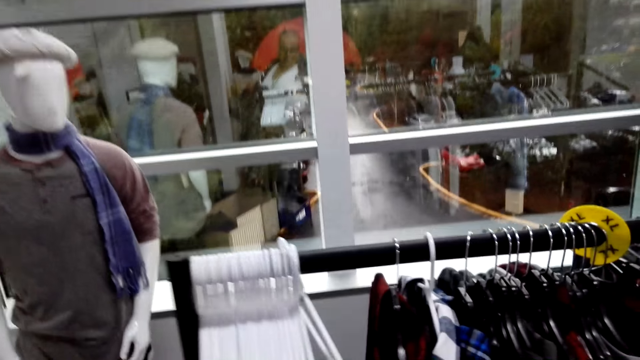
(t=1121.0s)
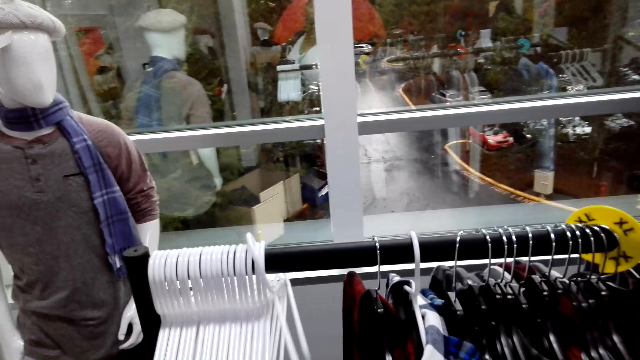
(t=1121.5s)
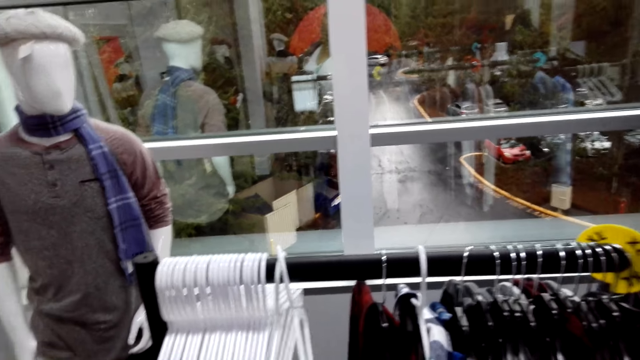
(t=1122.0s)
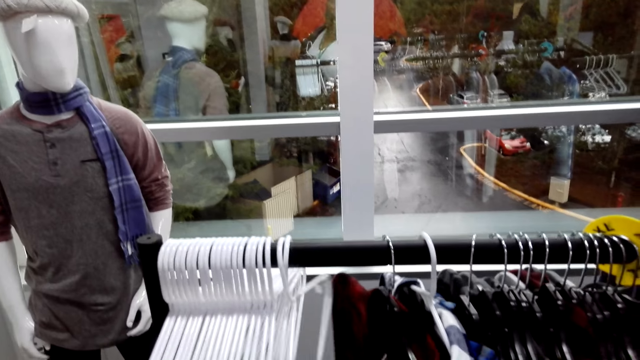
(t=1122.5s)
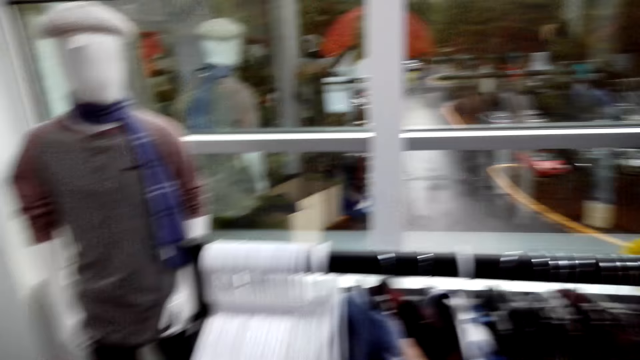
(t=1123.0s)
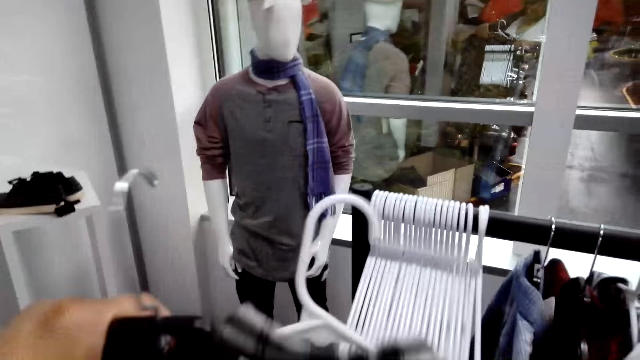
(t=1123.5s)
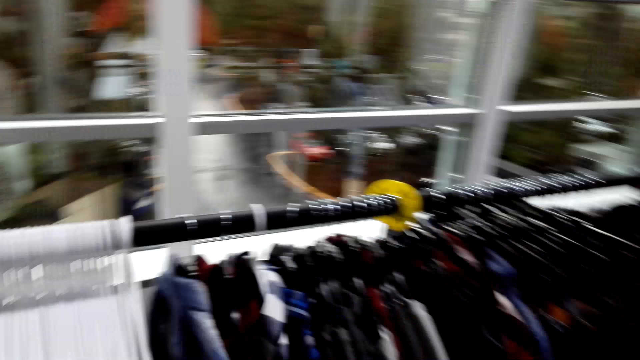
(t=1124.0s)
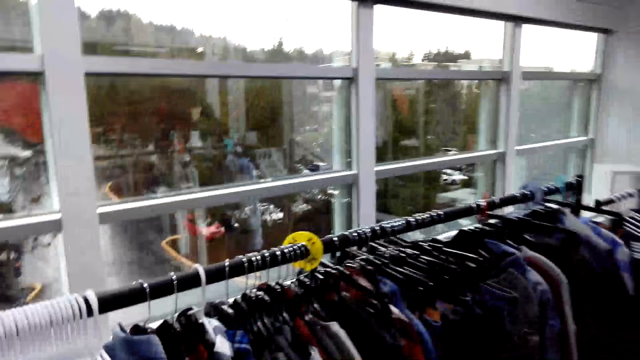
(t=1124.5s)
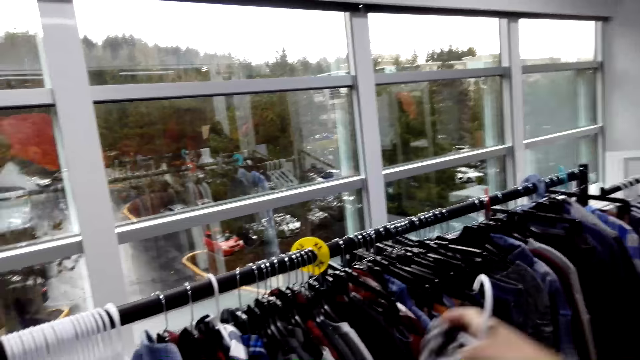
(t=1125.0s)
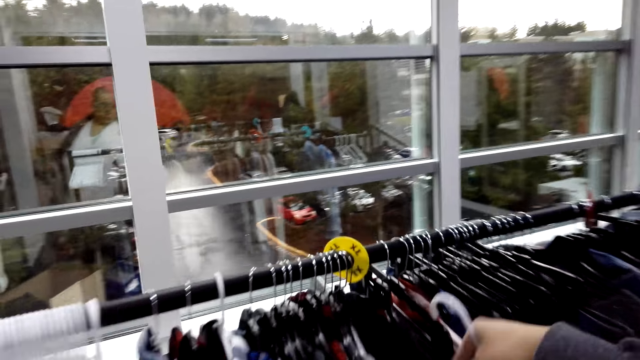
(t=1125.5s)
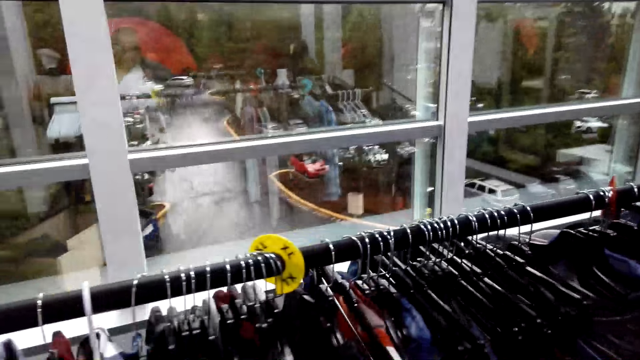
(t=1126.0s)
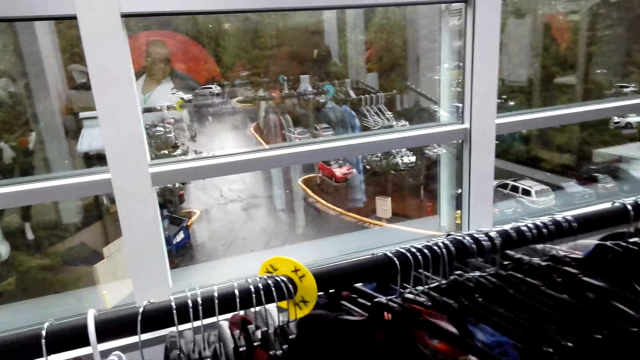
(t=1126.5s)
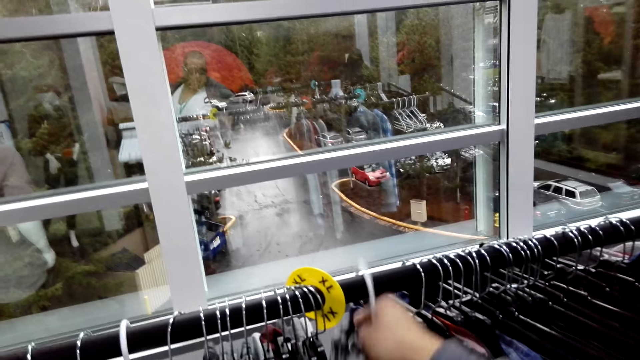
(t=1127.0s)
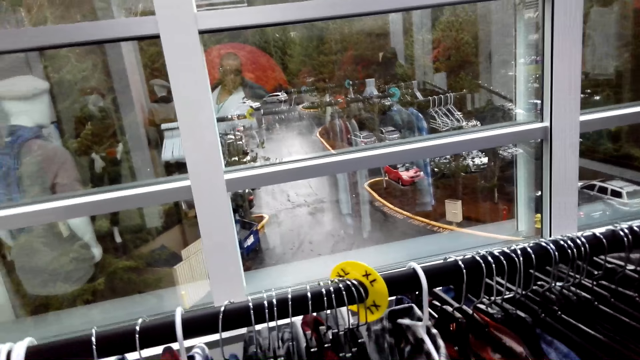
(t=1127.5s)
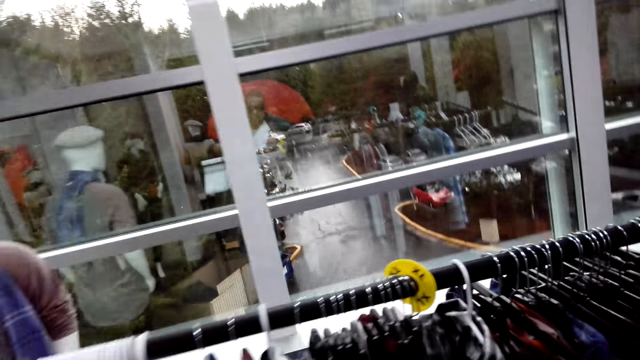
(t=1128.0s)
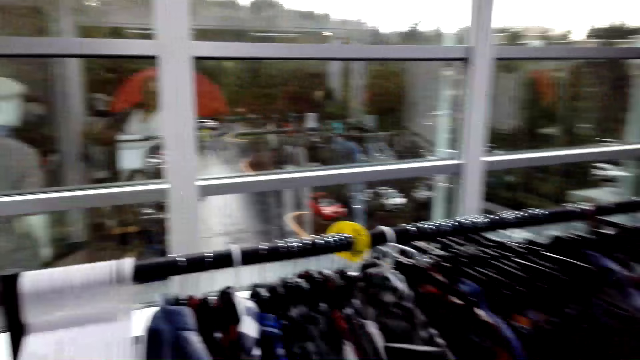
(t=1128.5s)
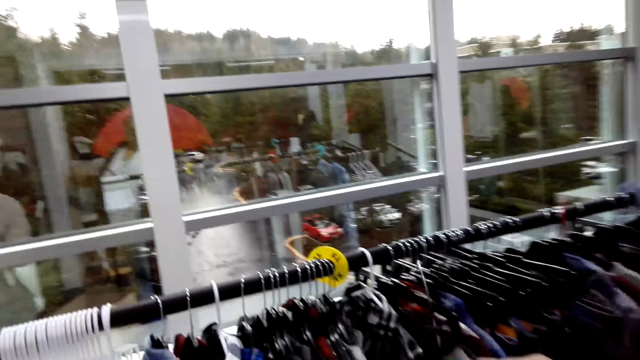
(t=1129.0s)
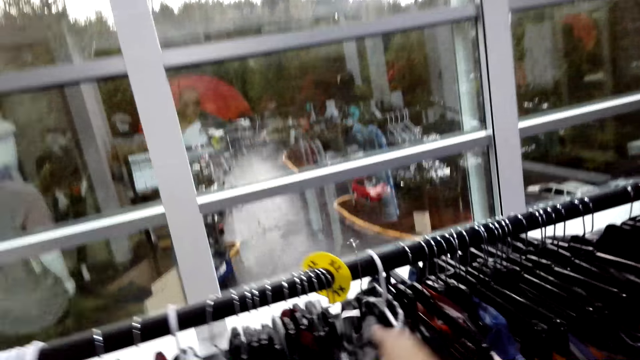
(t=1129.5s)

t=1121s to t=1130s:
The camera wearer puts the flannel shirt on the clothes rack. They walk around the store. They put the flannel shirt on the clothes rack.

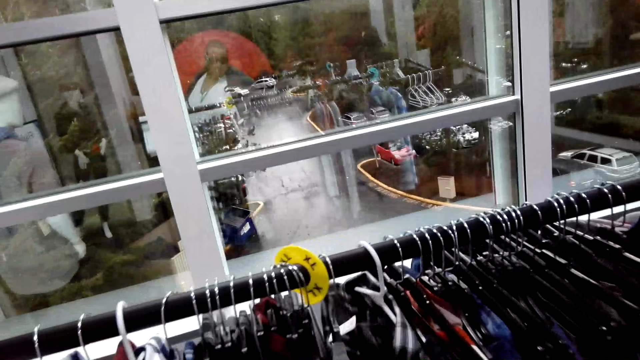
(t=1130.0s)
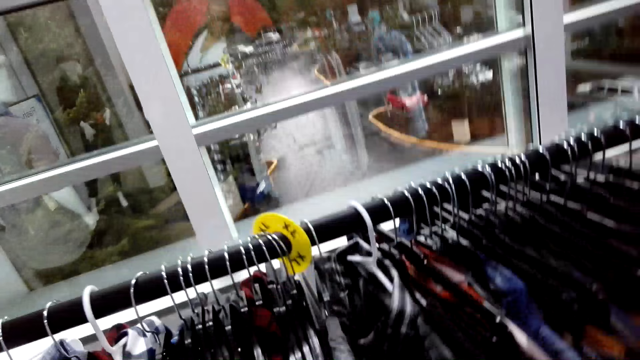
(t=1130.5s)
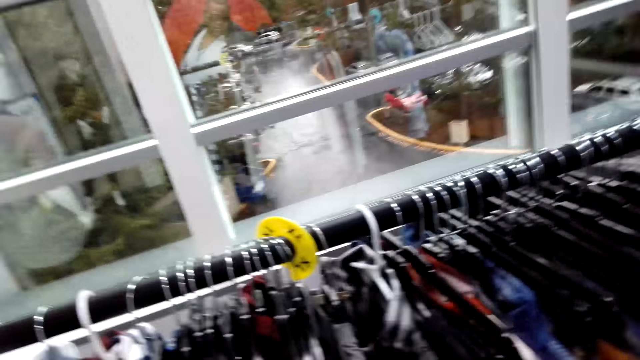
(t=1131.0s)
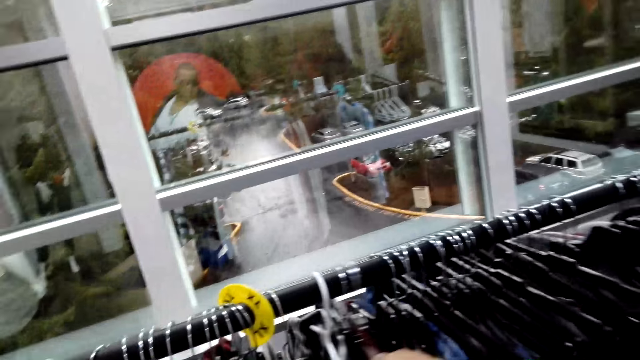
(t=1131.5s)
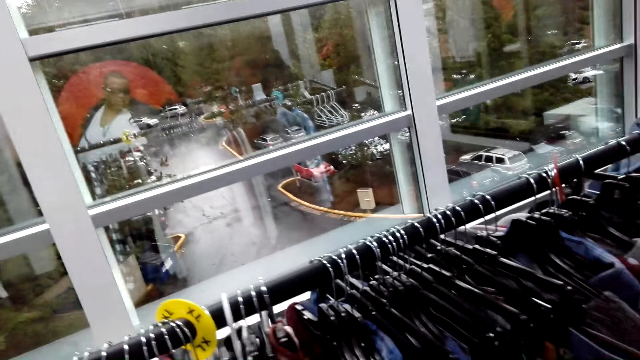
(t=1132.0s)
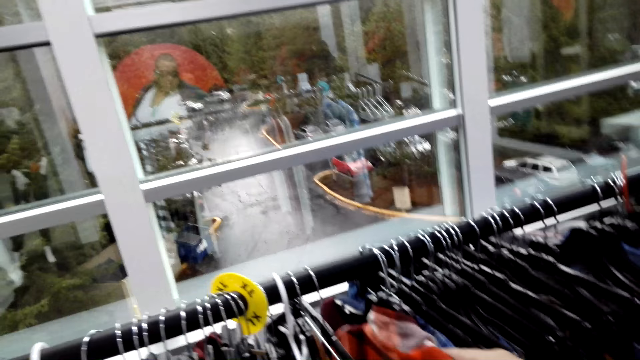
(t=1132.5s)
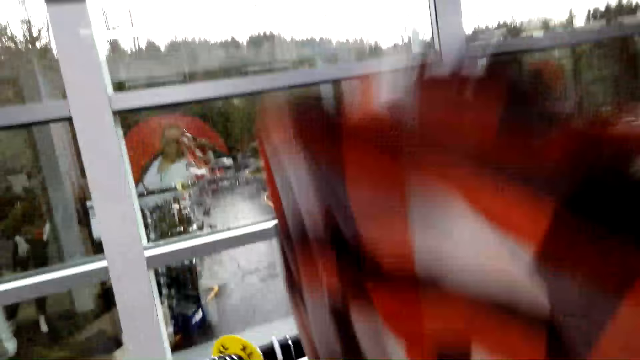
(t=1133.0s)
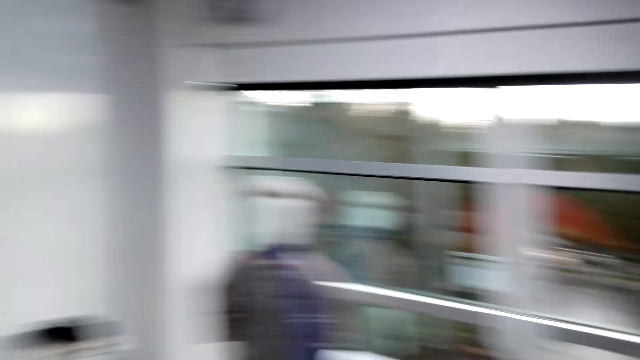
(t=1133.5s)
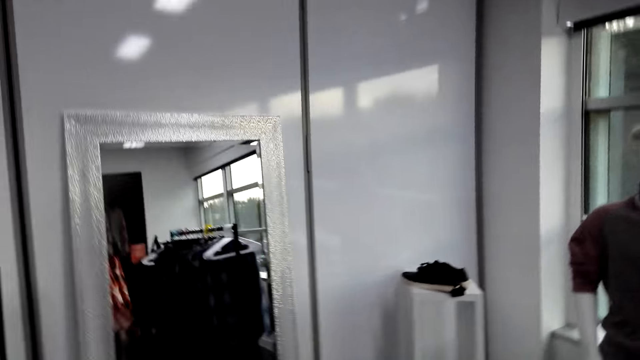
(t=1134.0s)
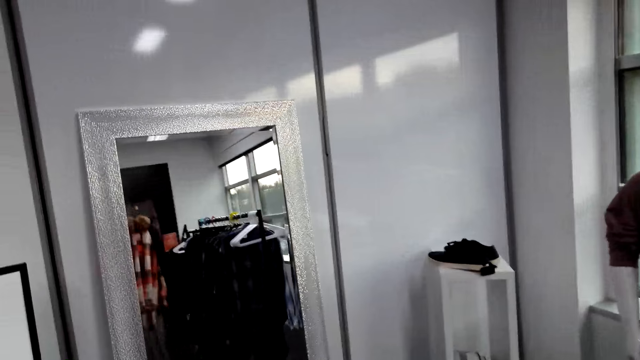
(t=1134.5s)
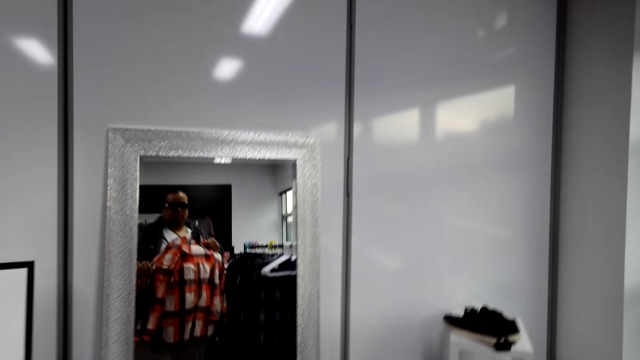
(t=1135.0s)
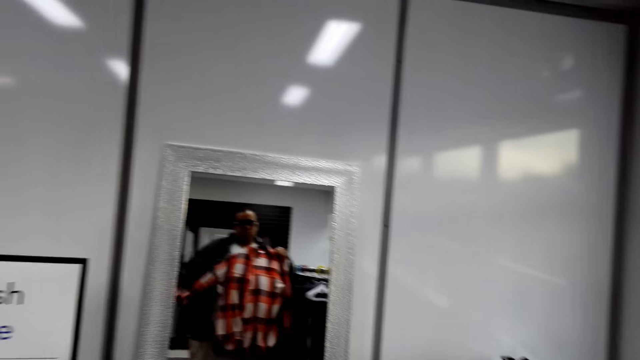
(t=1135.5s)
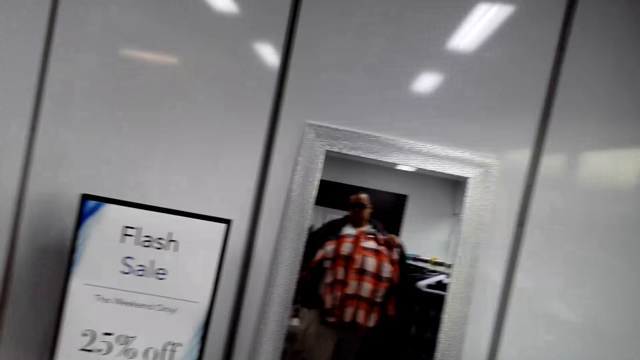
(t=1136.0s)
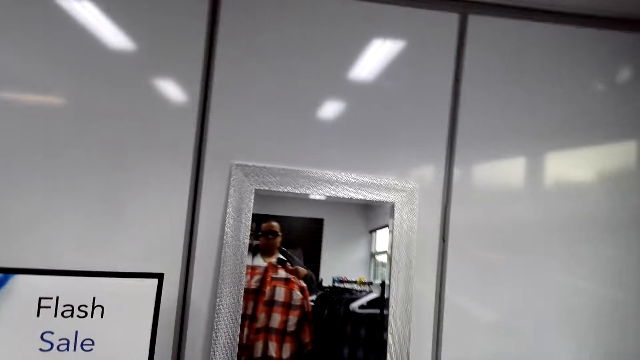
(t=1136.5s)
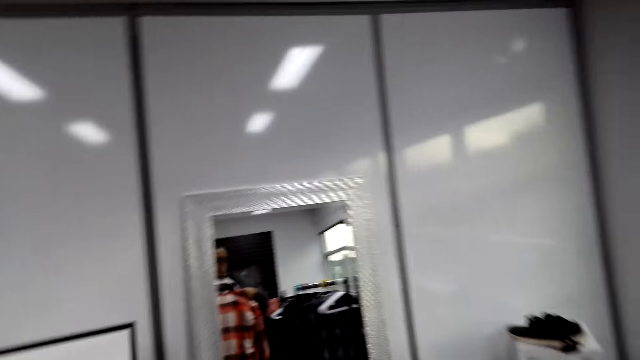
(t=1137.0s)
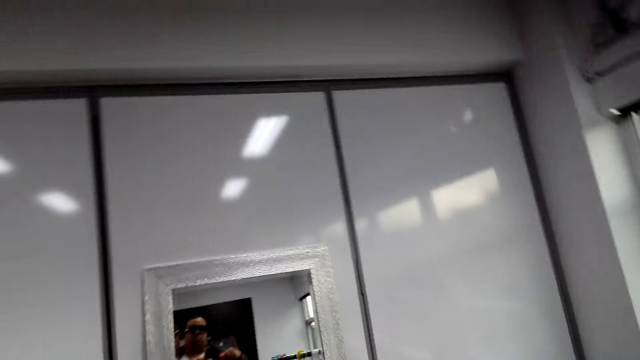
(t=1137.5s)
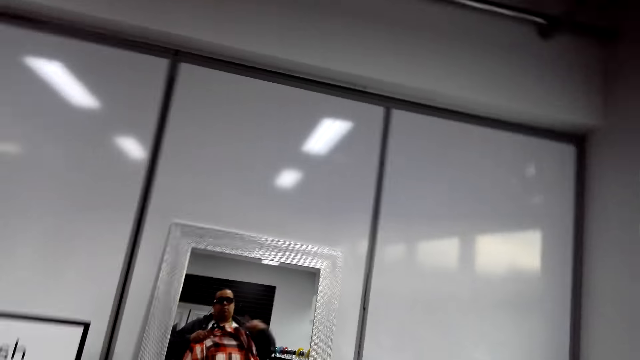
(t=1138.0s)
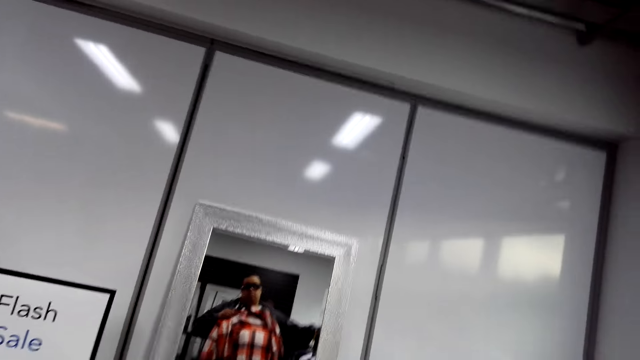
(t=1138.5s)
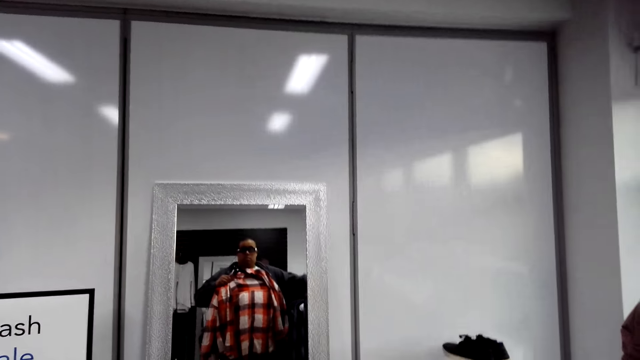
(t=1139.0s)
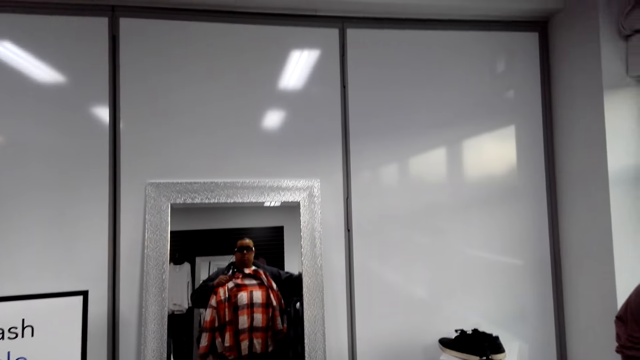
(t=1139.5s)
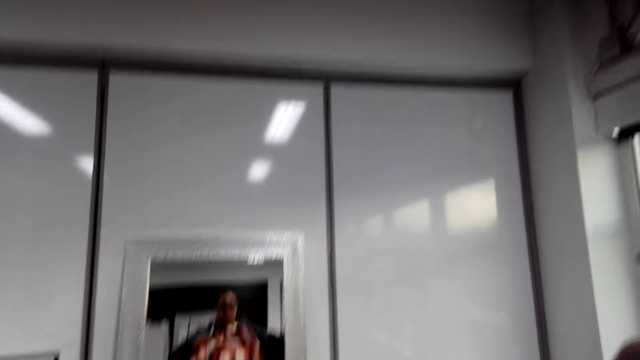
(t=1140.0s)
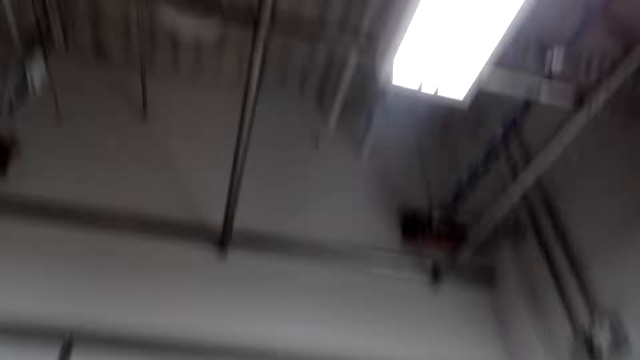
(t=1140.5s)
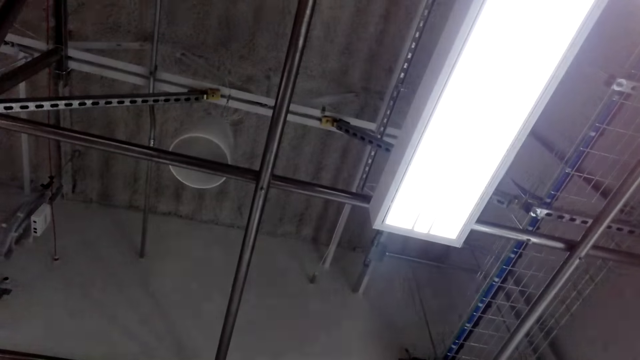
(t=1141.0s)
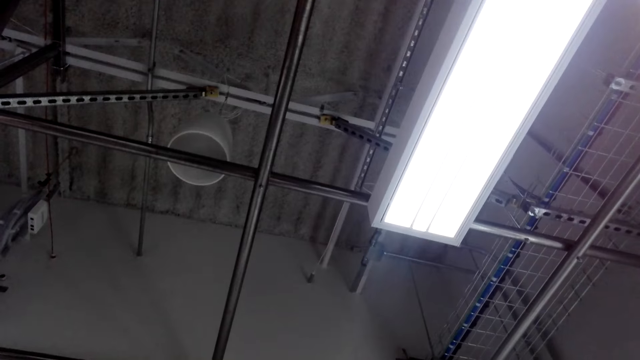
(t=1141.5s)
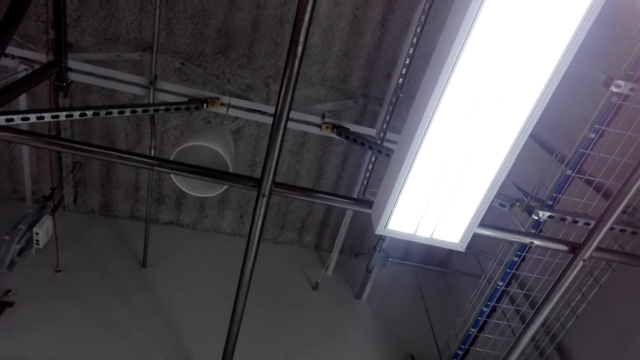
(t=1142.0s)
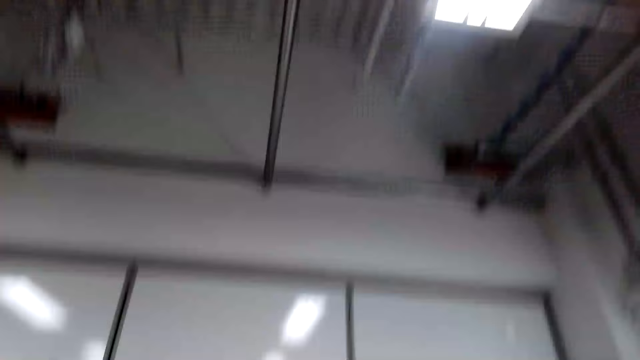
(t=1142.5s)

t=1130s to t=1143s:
The camera wearer picks the flannel shirt or checked shirt from the clothes rack. He holds the checked shirt. He holds it again. He looks at himself on the mirror. He looks up.
